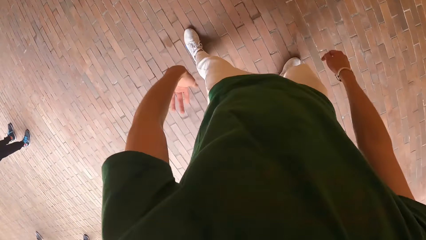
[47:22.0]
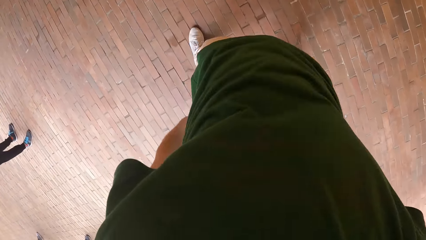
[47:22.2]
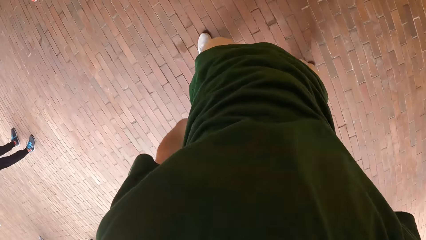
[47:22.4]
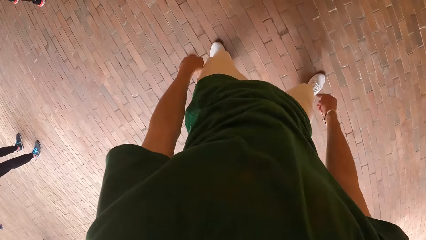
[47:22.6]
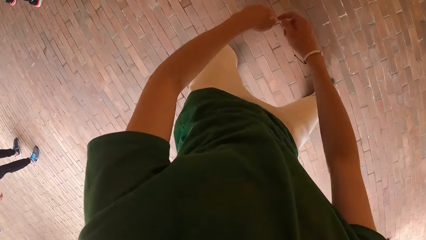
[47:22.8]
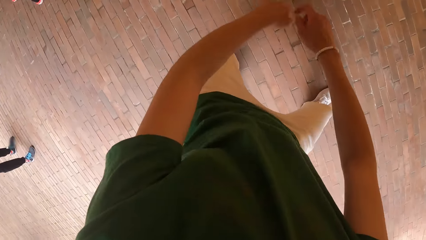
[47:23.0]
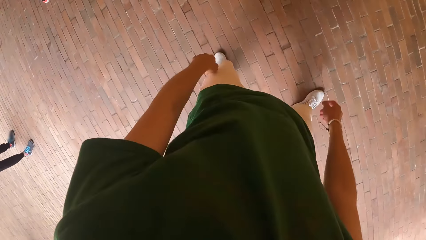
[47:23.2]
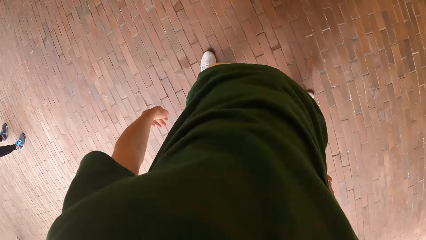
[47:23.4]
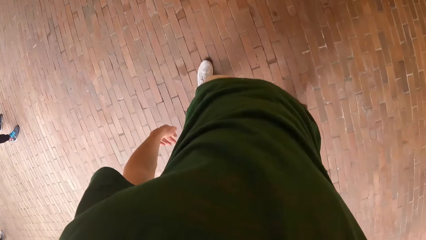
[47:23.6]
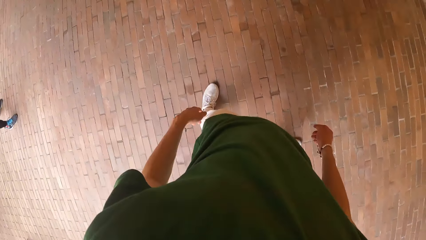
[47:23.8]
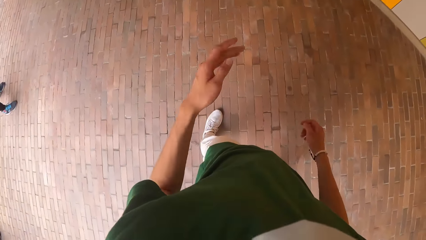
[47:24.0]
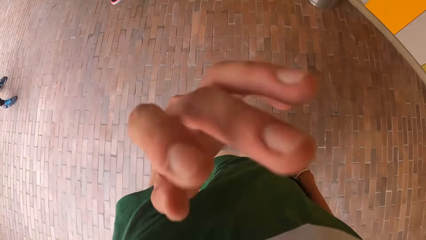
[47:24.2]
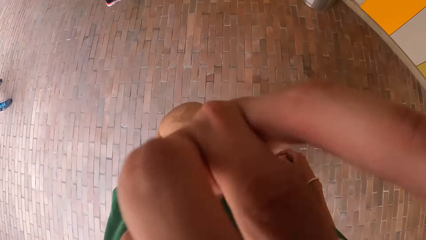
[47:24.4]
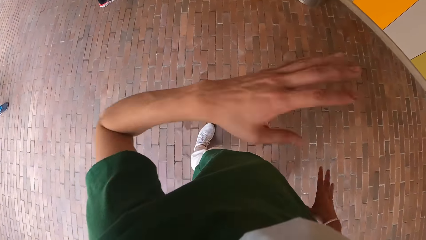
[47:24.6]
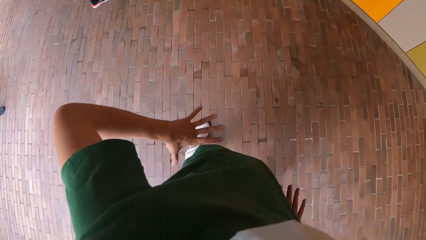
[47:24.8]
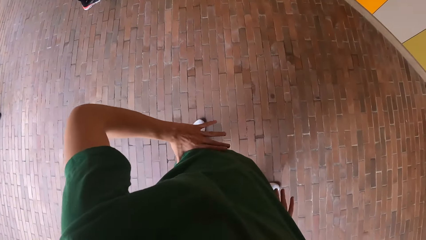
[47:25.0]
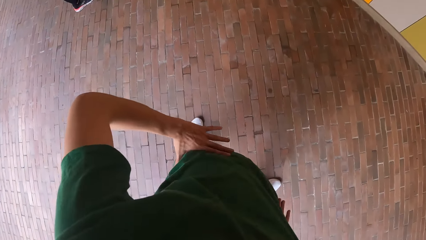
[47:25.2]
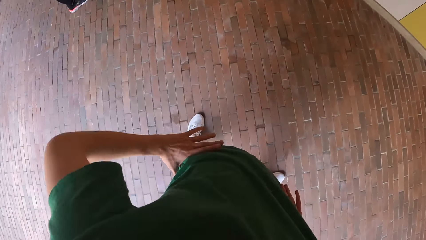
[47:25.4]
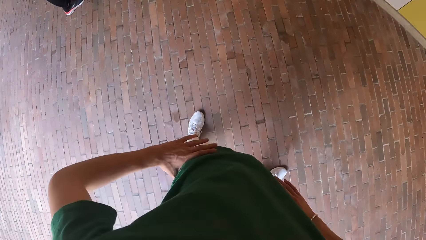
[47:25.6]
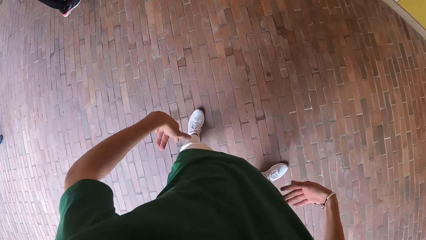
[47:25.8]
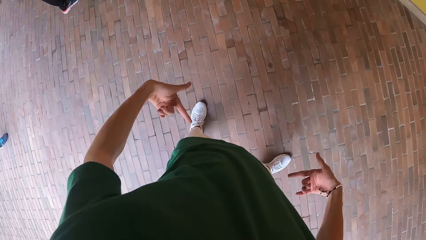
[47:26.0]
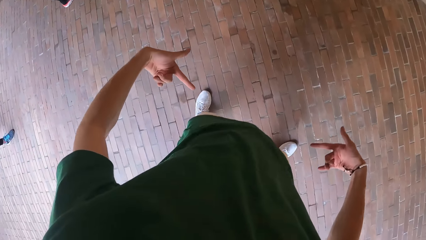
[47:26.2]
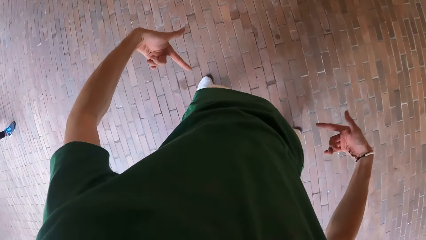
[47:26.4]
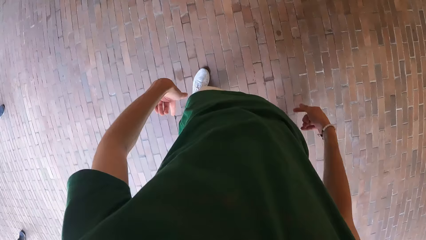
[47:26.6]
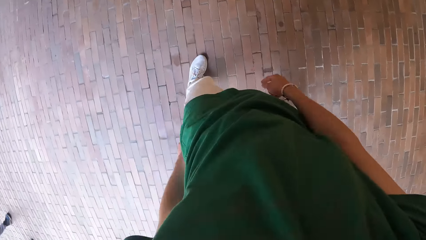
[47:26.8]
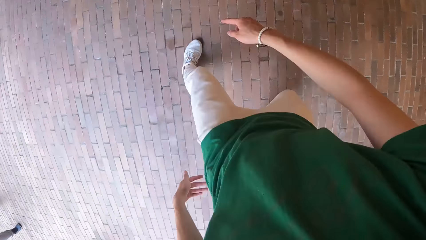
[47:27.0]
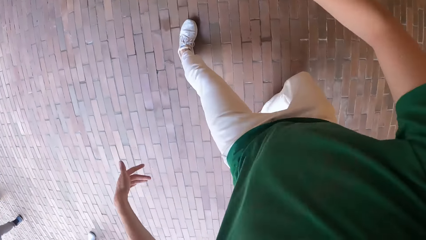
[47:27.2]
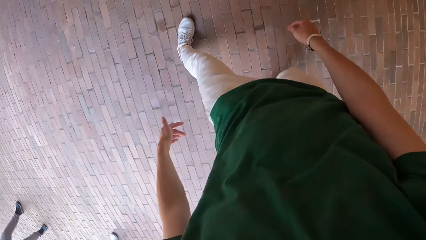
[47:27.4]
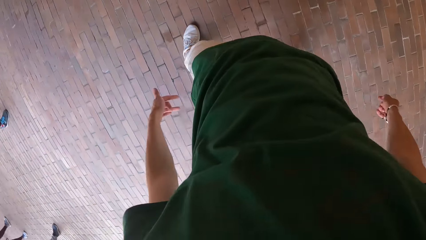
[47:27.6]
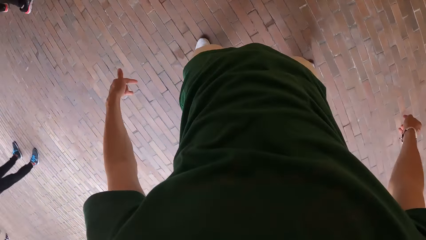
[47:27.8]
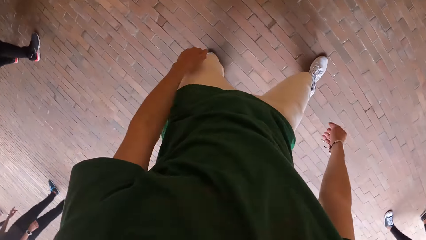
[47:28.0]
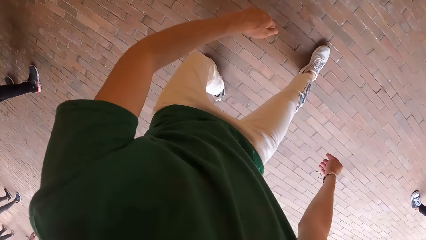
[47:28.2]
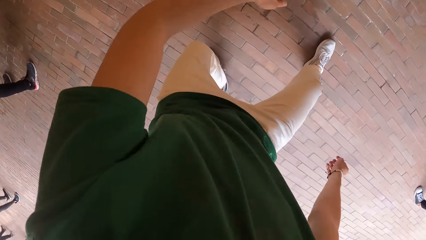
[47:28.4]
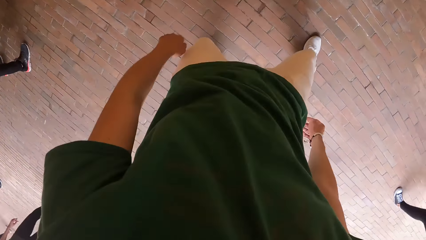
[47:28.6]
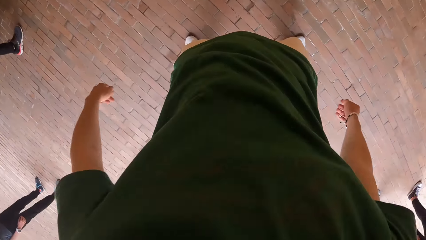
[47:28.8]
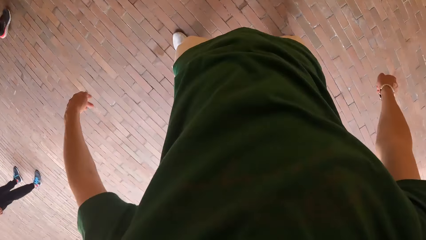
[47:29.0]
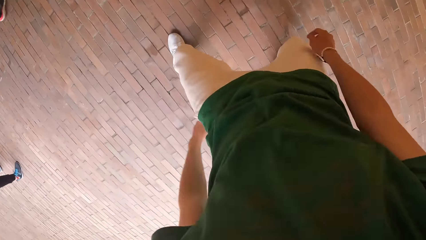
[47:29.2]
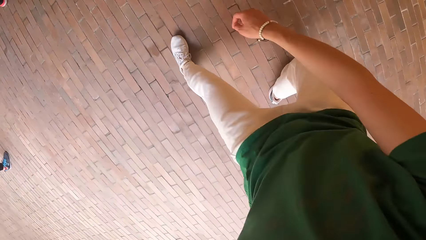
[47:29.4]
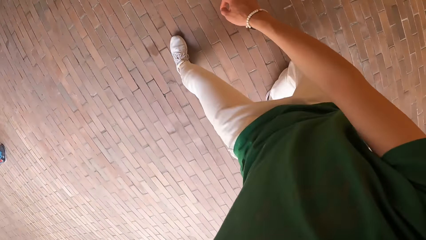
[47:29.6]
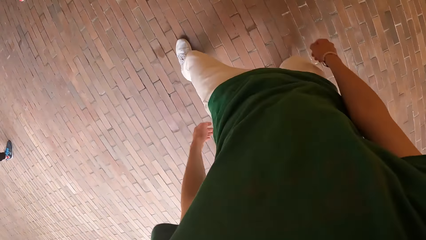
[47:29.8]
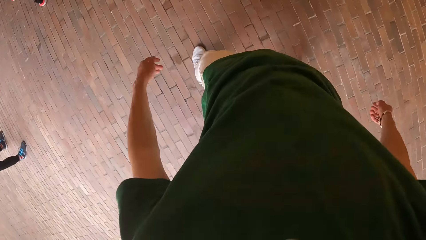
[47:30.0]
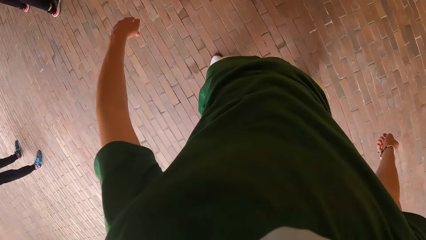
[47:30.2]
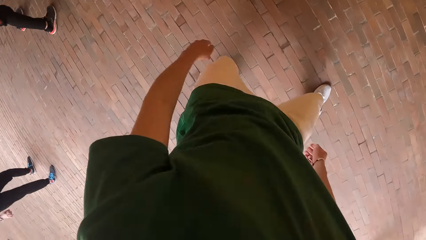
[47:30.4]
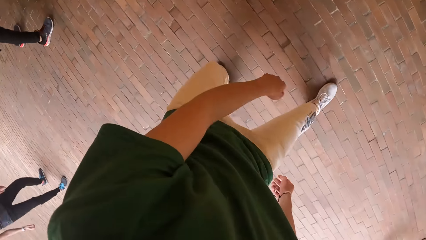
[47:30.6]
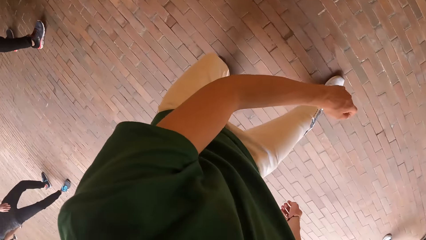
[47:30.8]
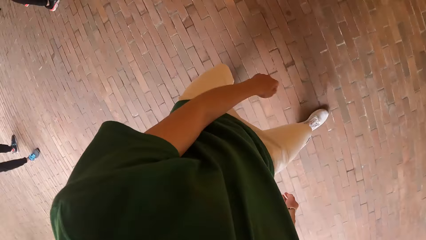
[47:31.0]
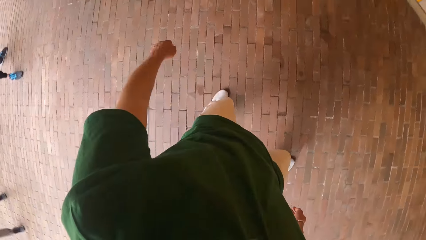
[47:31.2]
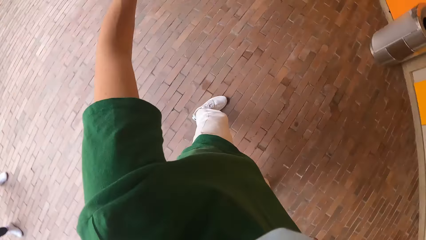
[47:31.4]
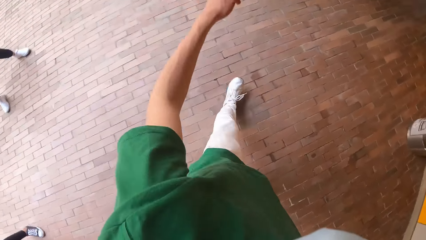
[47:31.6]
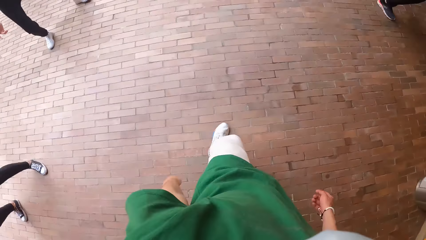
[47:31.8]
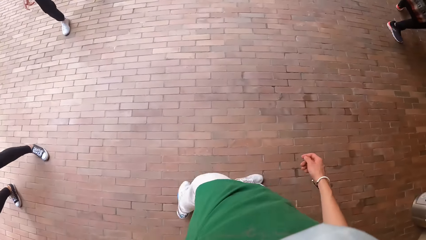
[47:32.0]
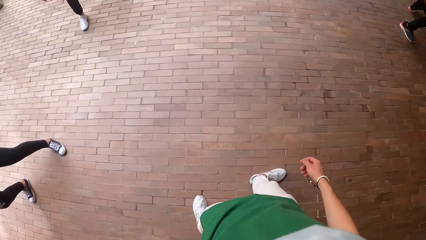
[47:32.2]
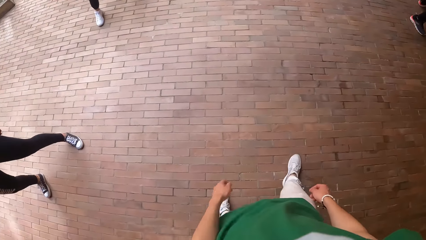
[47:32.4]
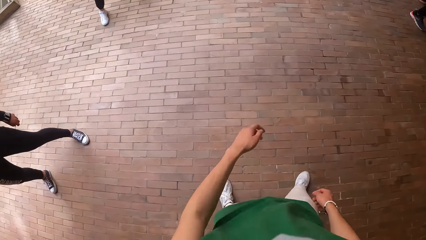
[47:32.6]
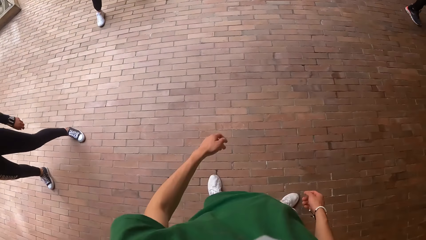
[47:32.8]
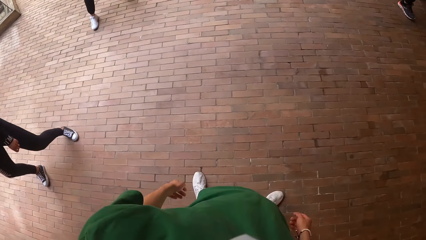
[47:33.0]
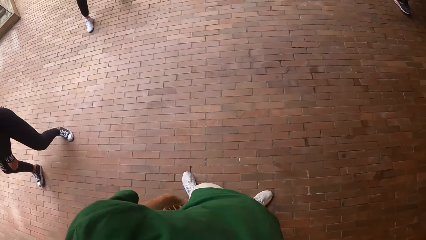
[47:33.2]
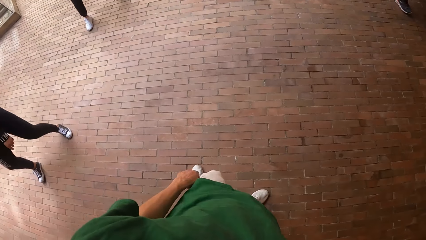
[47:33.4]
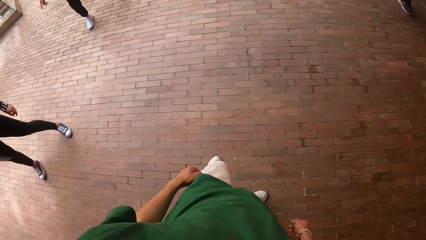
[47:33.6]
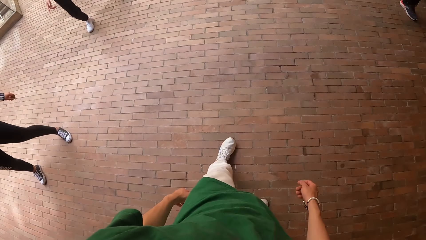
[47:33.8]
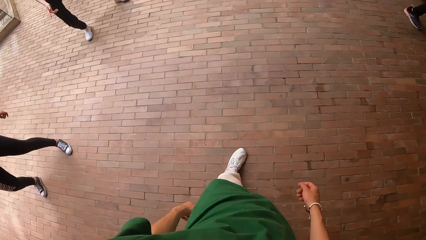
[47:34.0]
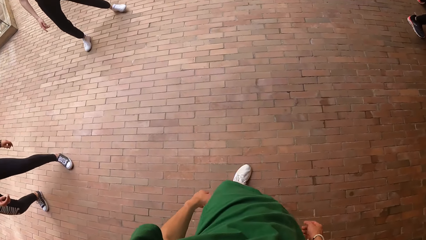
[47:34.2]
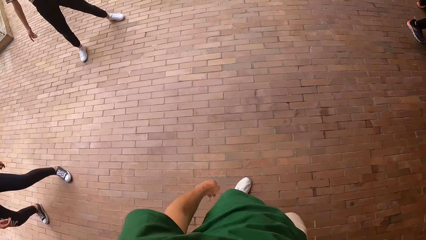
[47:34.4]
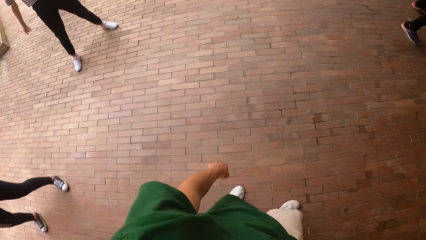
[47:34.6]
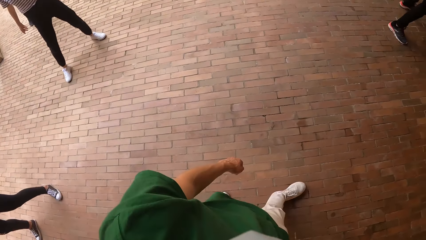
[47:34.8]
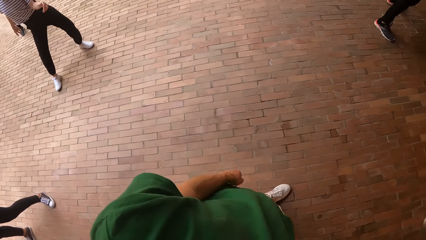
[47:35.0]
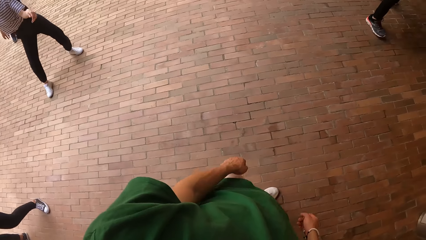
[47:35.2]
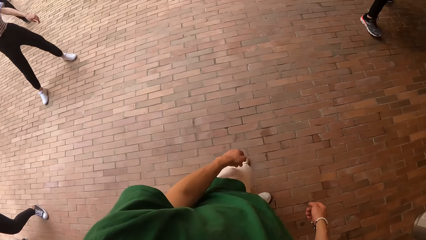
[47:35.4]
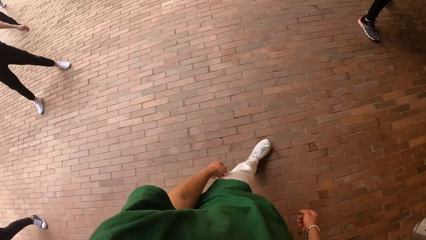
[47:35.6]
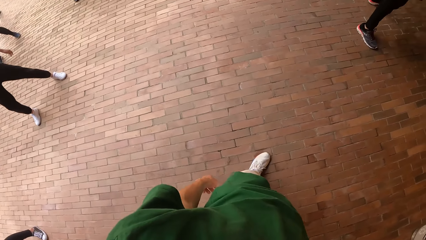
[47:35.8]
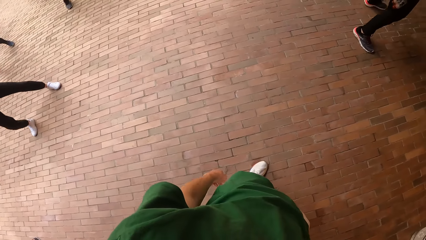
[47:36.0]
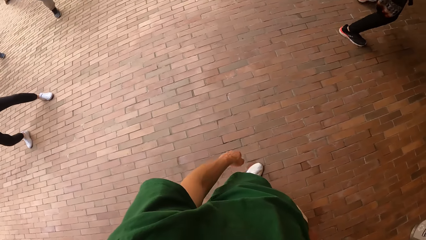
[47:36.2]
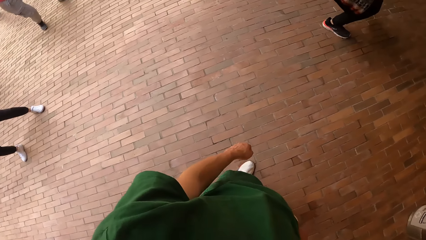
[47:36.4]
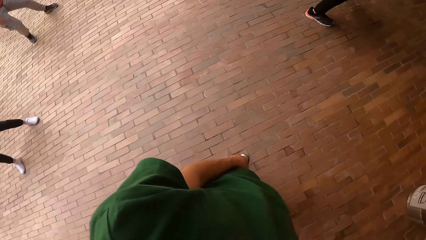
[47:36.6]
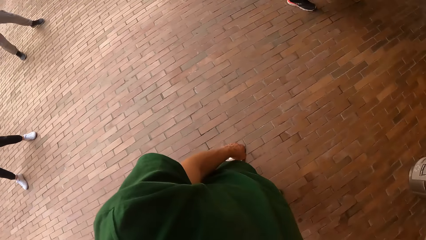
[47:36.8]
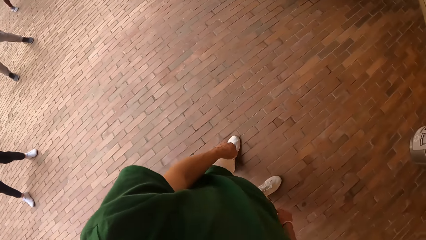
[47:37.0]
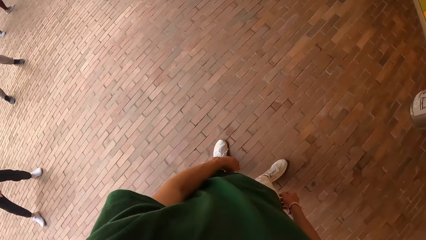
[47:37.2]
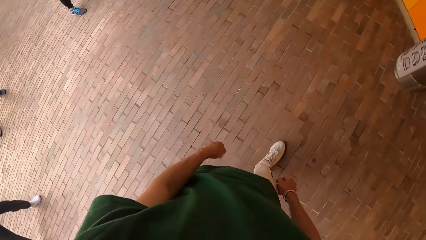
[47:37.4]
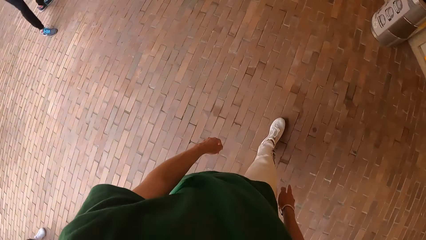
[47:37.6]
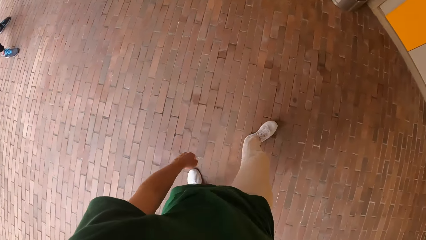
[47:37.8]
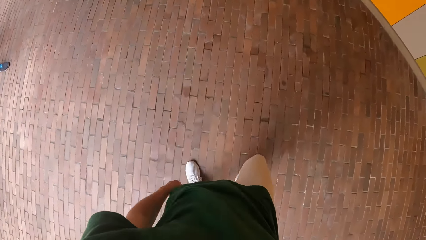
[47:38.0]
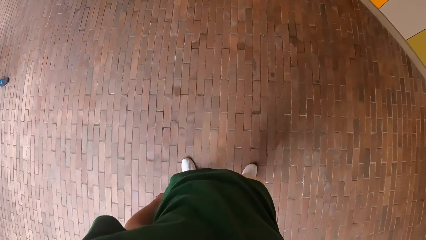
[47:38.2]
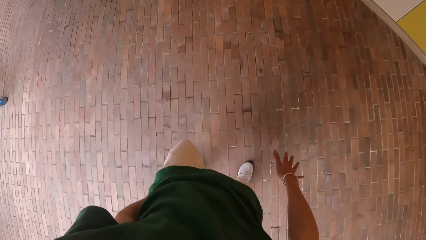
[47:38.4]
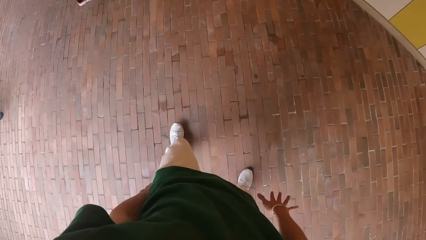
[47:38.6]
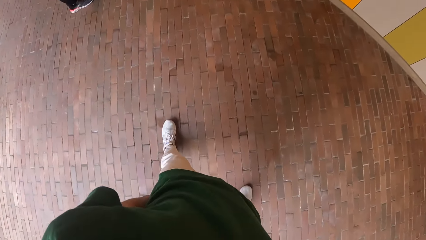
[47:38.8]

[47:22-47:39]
The camera wearer touches his face with his left hand. He places his hands on his waist. He performs the dance routine.
